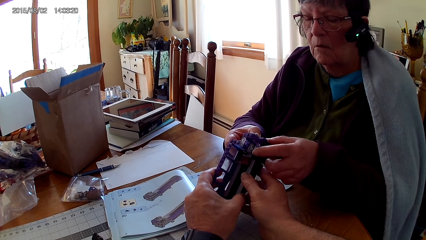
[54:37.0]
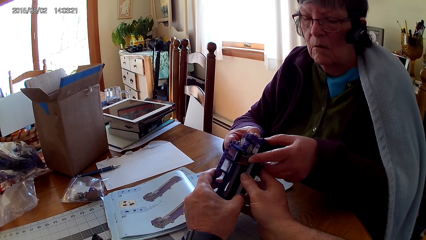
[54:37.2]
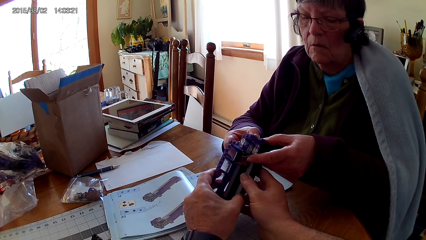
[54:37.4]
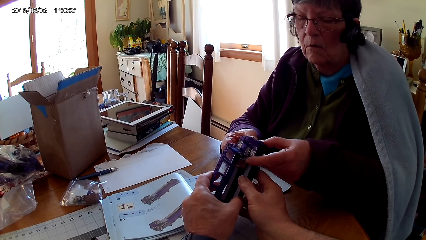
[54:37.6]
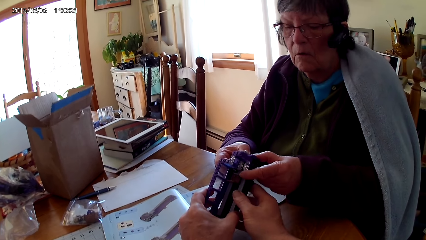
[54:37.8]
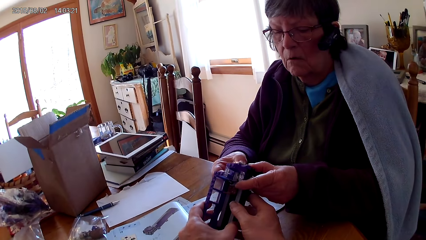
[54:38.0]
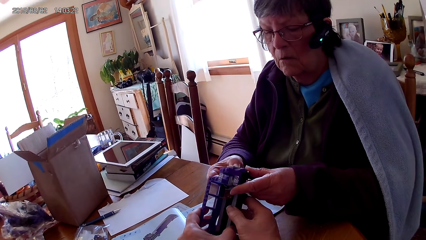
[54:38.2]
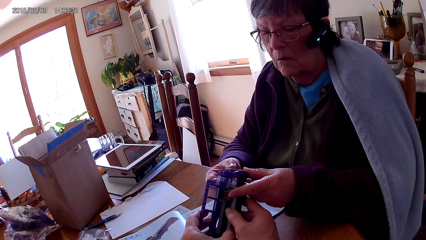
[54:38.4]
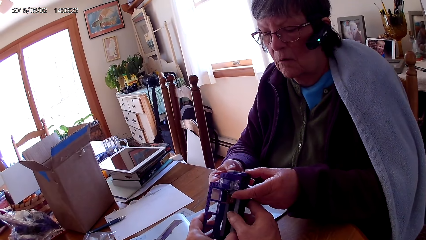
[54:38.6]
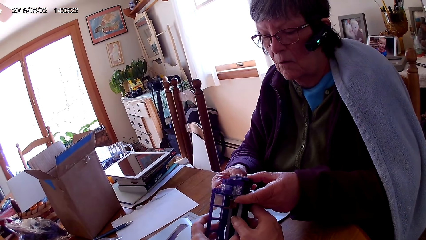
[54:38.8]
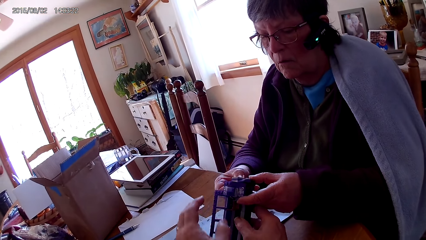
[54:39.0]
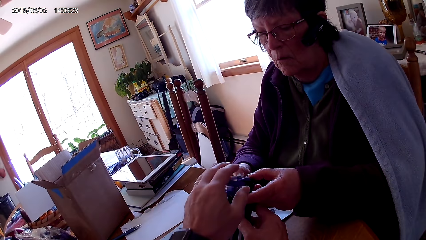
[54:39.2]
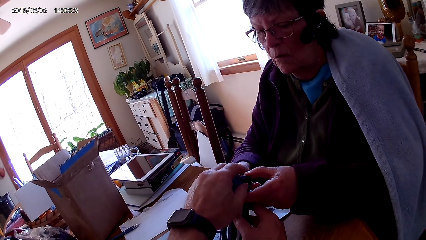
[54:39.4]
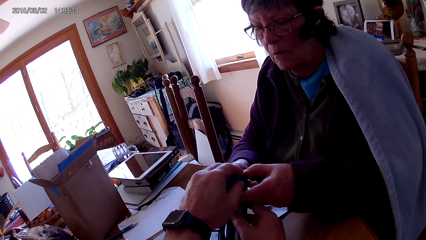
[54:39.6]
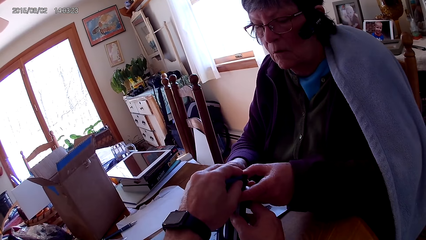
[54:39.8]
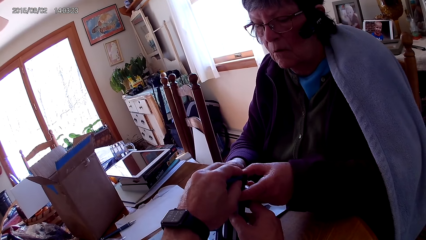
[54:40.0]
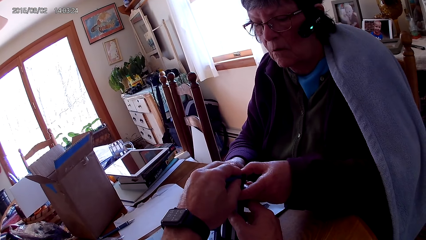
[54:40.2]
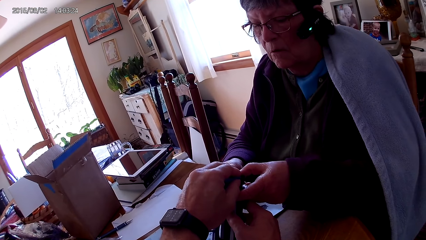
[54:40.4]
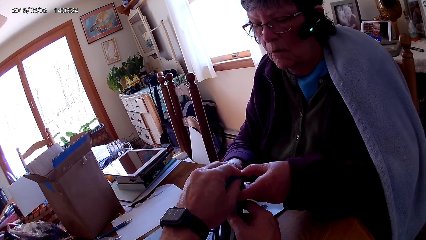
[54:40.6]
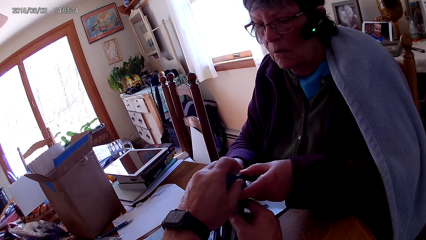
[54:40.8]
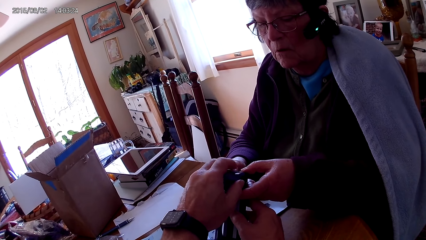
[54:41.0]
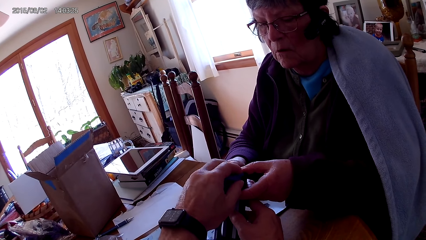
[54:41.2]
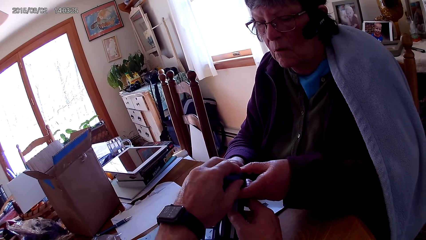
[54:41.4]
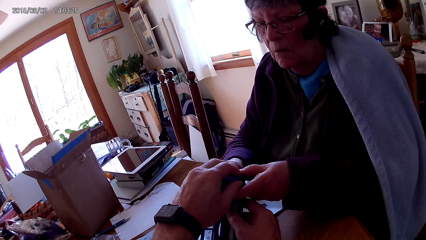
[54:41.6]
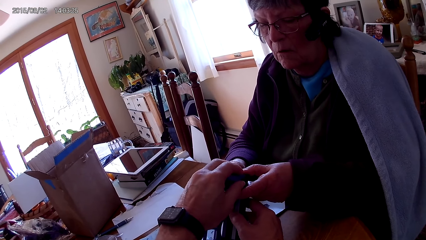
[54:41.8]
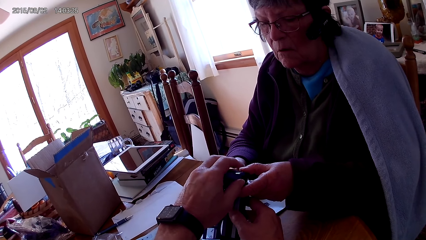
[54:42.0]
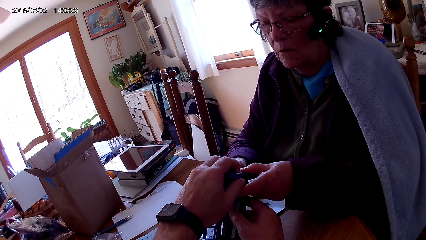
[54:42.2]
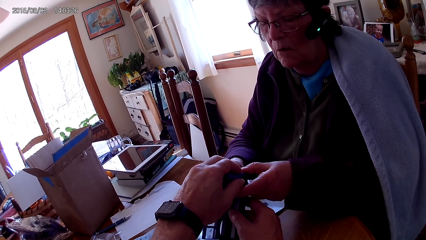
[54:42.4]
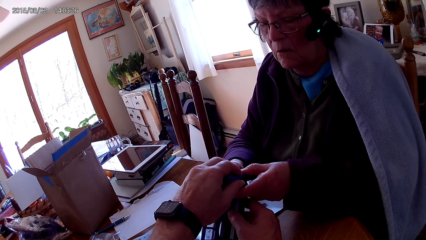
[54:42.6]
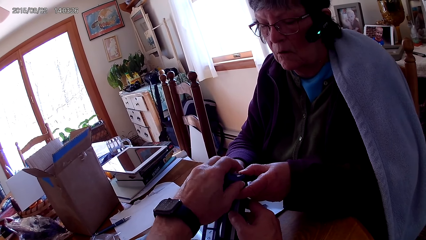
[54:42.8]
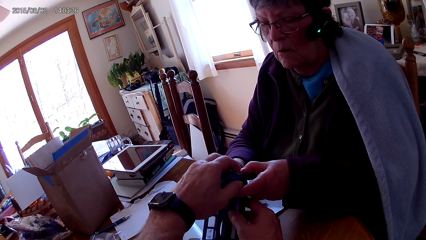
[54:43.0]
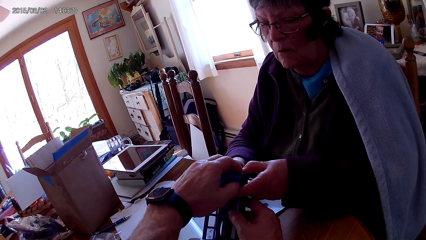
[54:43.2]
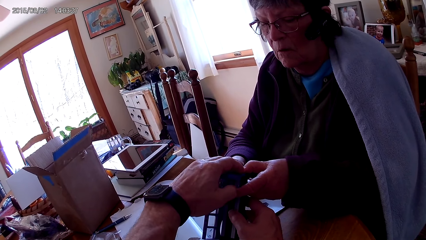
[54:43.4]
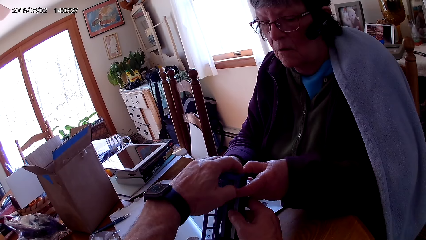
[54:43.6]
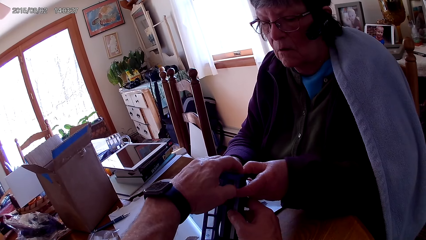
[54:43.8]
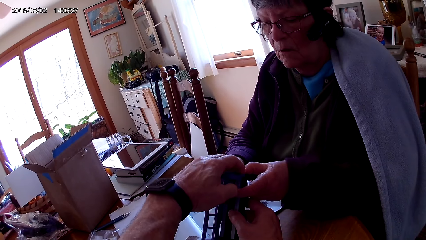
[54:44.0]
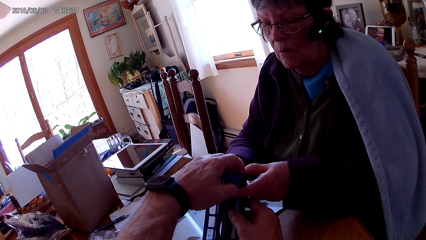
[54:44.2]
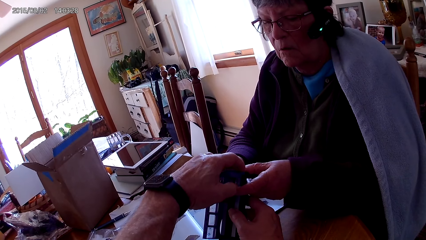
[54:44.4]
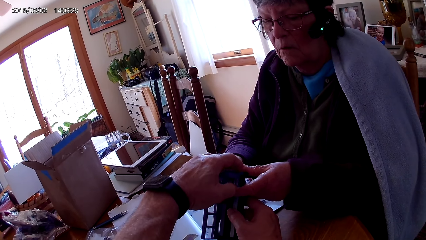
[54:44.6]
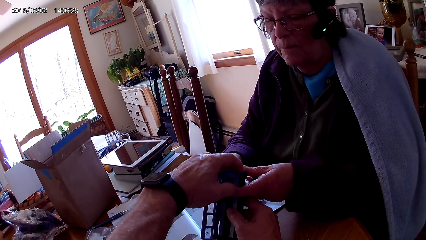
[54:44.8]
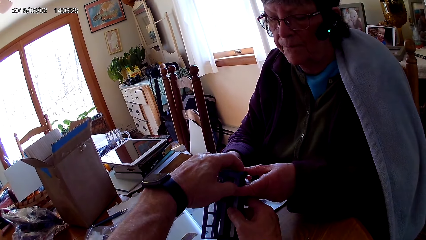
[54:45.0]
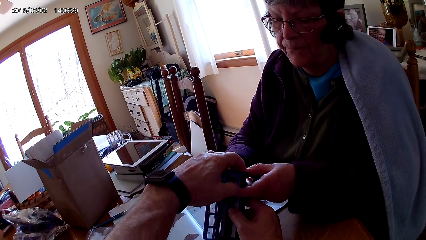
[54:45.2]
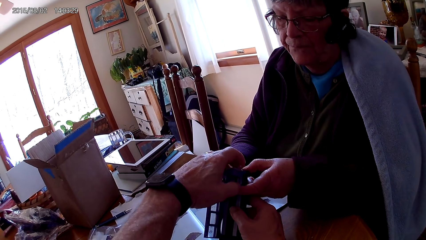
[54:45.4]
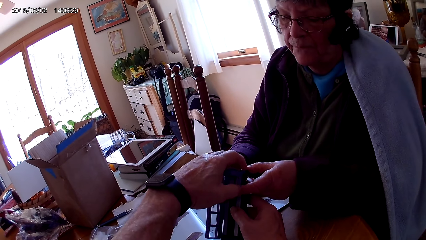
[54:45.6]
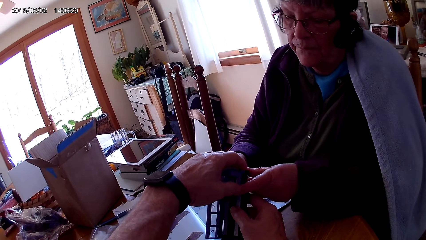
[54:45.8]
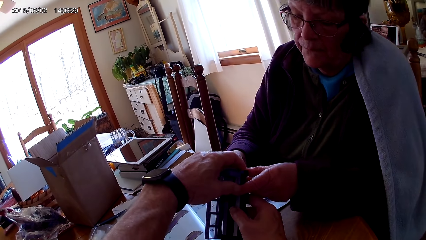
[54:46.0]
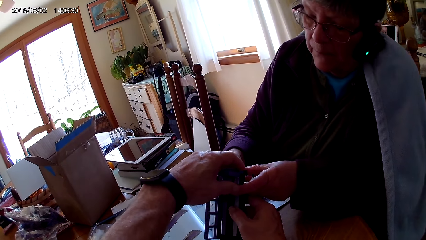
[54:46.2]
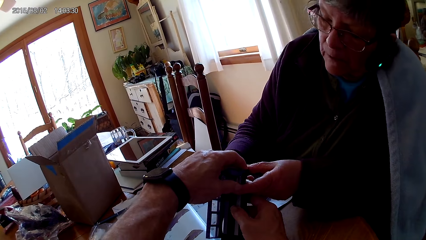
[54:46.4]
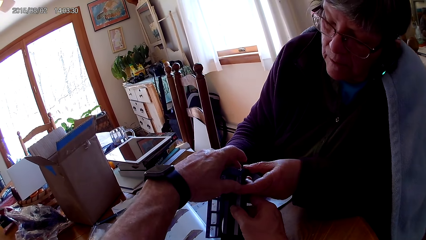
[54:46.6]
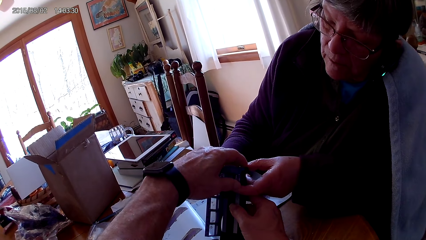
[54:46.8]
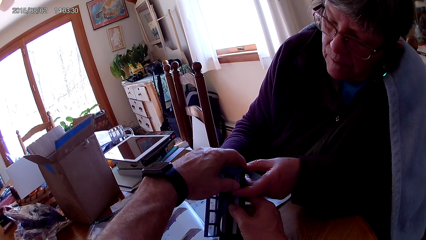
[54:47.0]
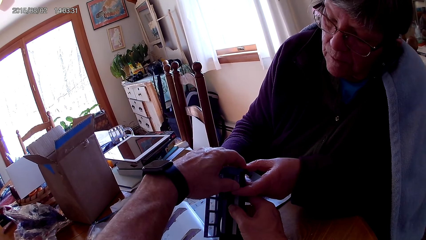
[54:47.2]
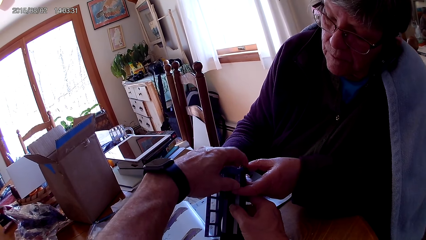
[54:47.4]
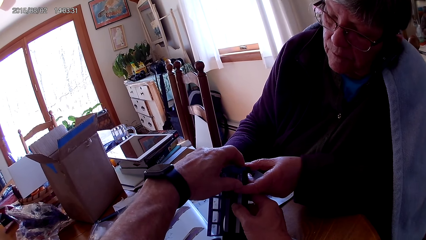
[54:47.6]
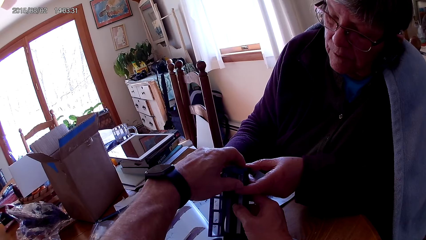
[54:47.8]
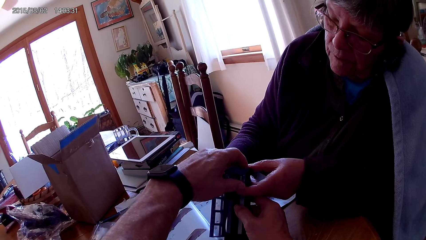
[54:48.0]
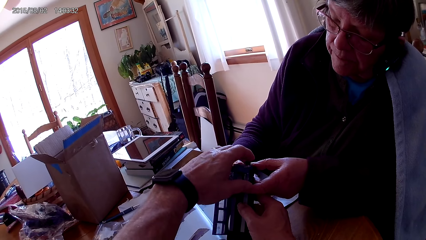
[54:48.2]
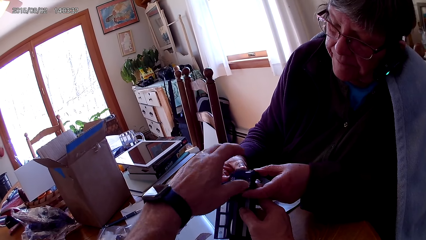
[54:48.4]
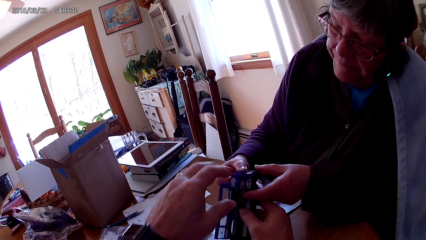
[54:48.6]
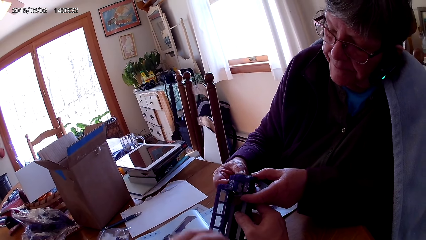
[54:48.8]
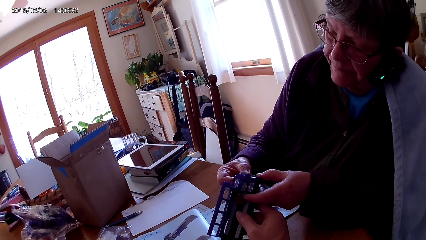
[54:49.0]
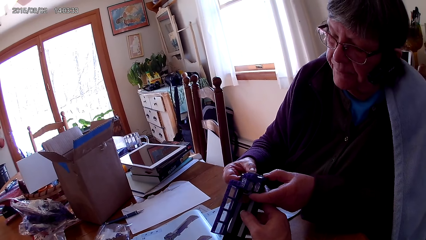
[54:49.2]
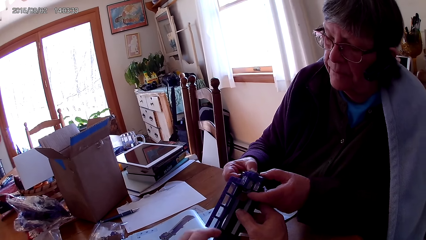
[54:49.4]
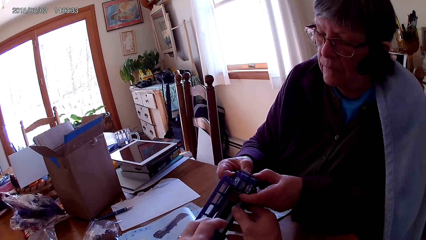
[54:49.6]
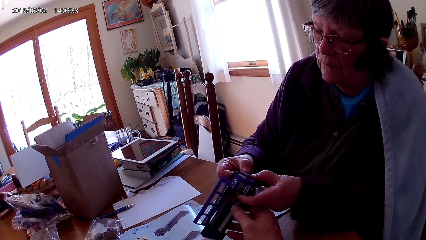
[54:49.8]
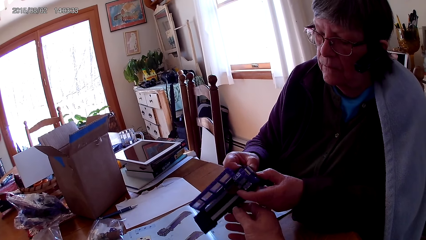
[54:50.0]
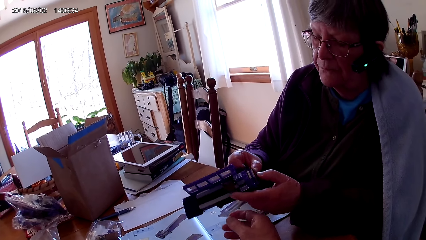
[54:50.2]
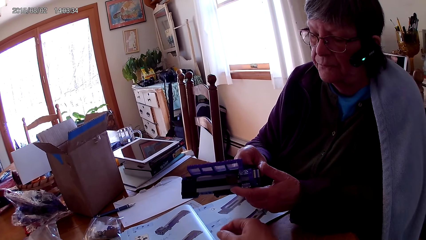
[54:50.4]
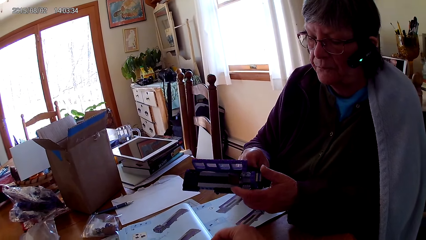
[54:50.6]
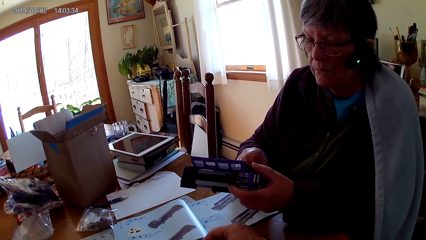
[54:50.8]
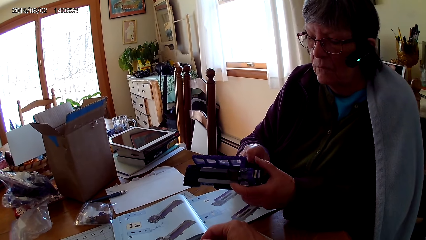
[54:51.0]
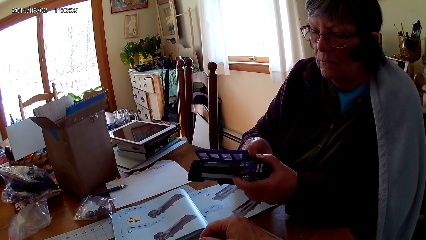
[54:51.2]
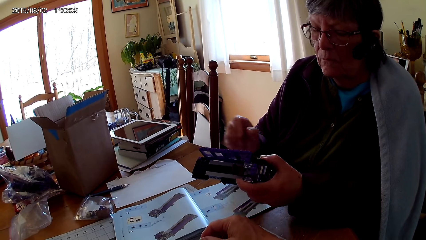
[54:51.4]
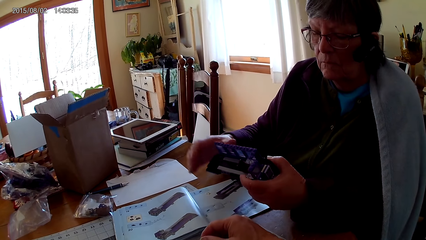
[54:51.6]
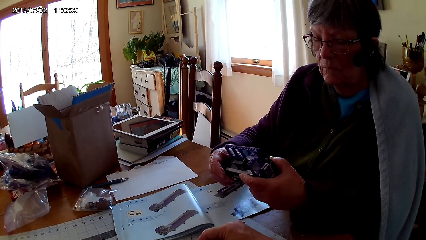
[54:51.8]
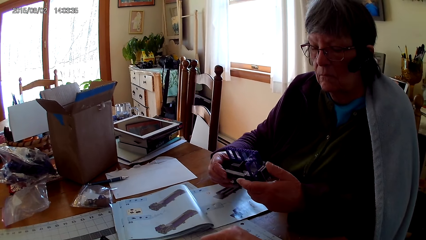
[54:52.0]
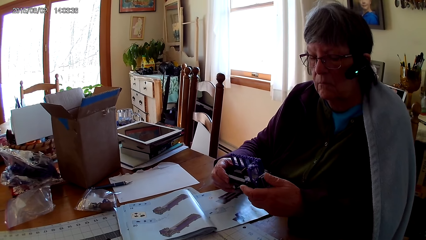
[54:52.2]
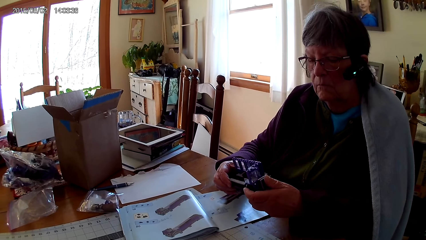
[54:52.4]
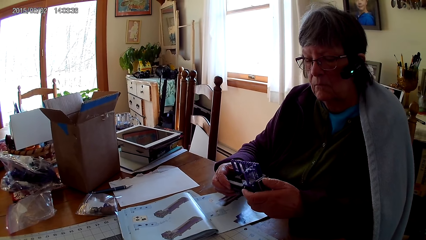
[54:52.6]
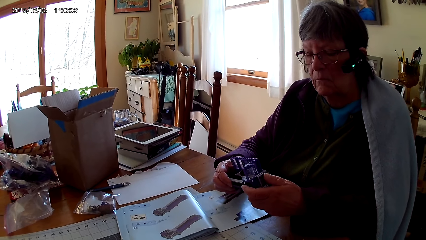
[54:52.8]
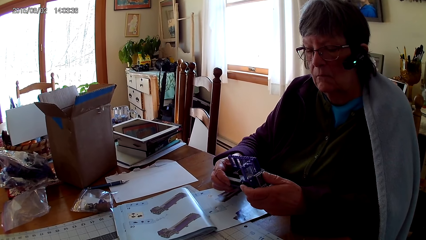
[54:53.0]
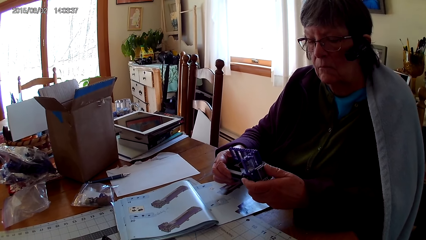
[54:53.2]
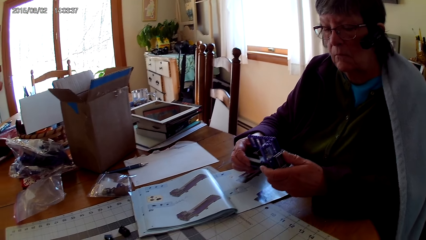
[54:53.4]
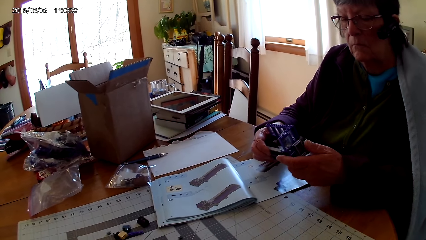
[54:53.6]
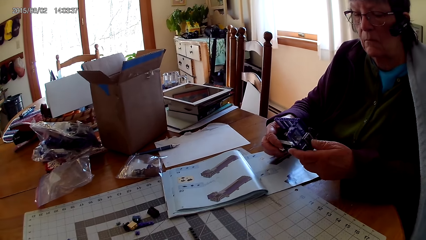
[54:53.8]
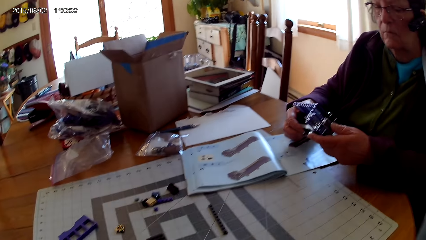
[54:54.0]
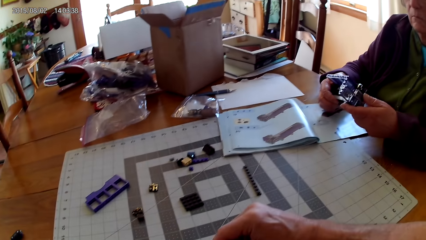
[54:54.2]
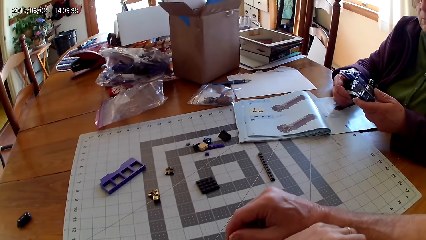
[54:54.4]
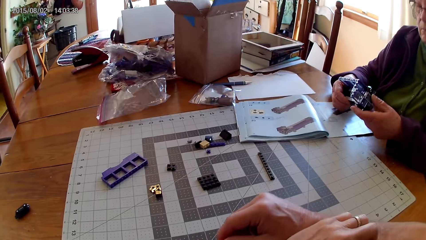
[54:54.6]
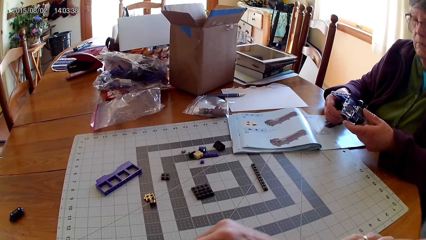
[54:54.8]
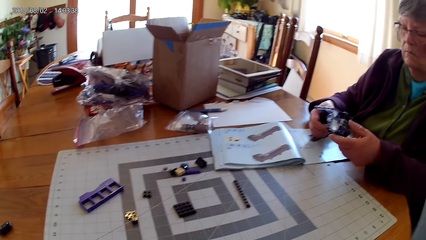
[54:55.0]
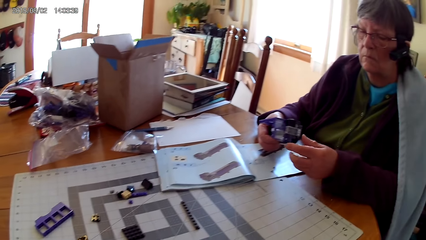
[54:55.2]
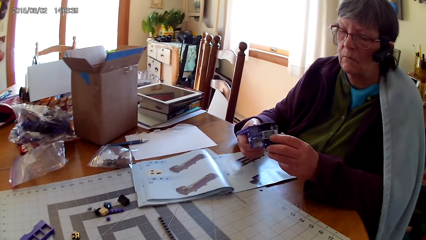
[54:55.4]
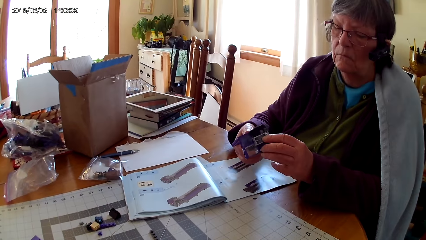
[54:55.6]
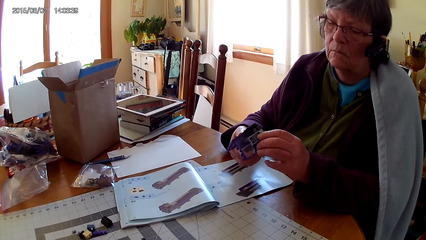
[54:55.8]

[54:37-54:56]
The camera wearer fixes plastic interlocking blocks on the interlocked toy. They hold the Lego piece. A lady fixes the Lego piece. The camera wearer fixes the Lego piece. The lady fixes the Lego piece.
